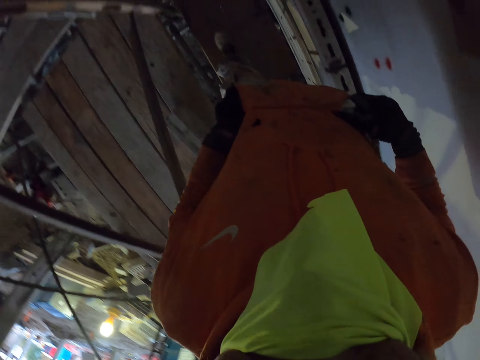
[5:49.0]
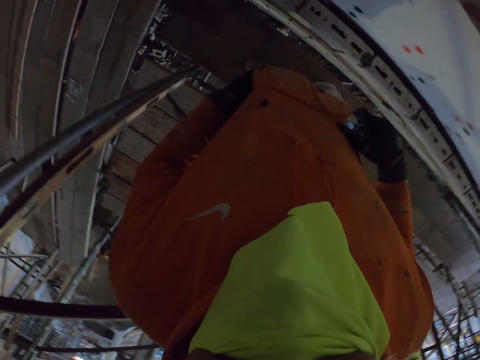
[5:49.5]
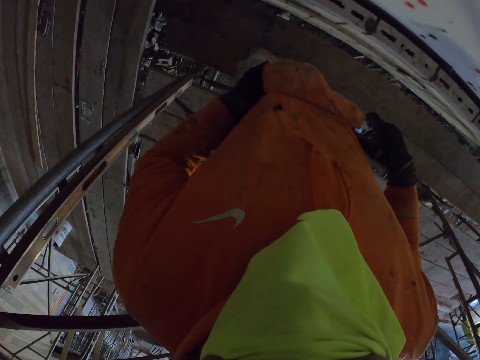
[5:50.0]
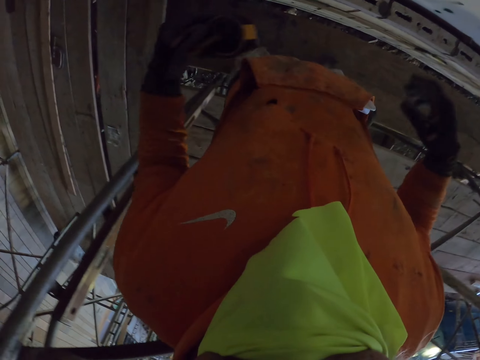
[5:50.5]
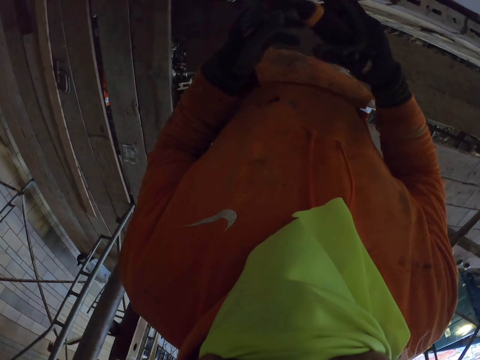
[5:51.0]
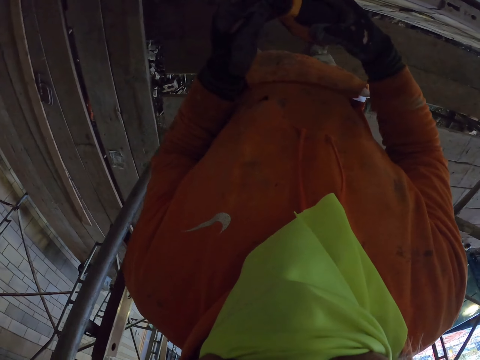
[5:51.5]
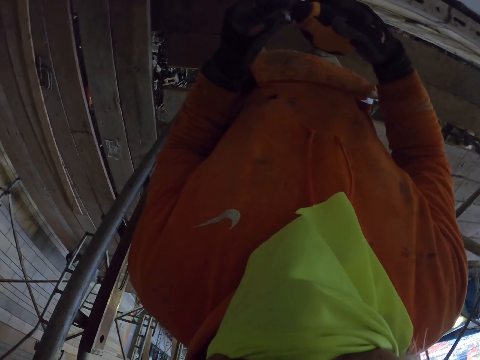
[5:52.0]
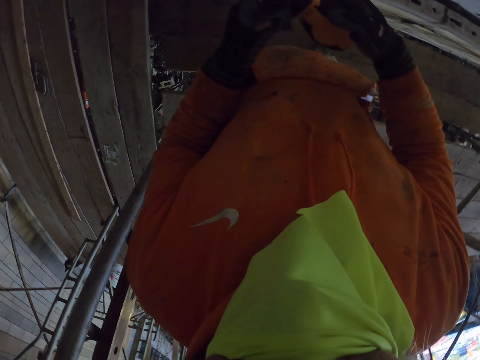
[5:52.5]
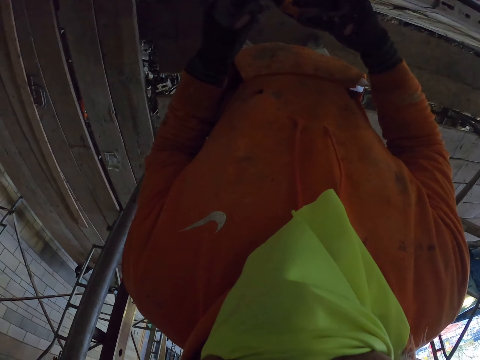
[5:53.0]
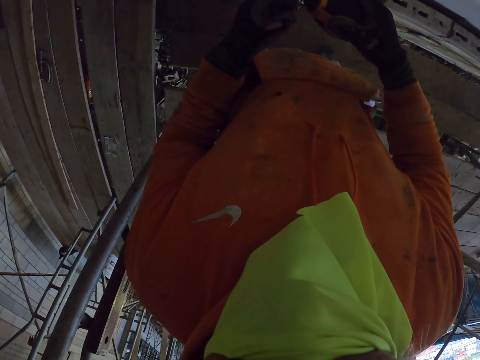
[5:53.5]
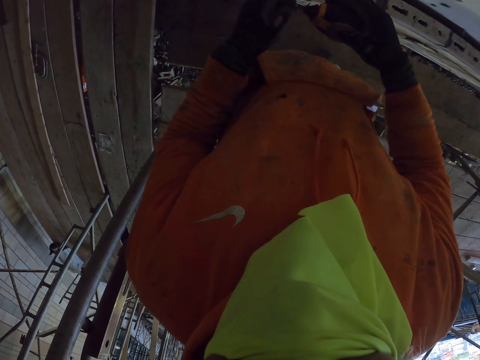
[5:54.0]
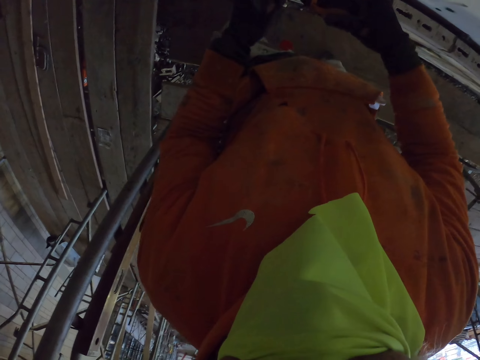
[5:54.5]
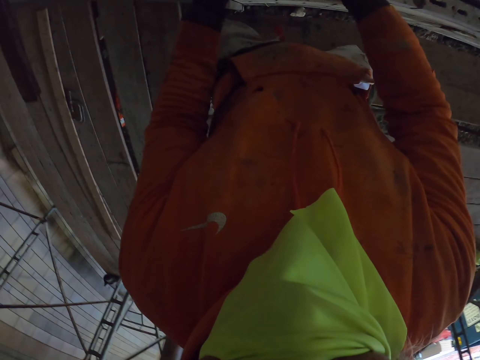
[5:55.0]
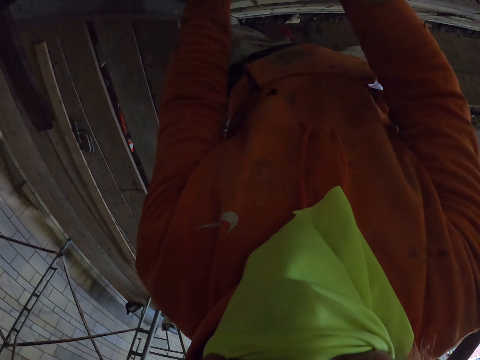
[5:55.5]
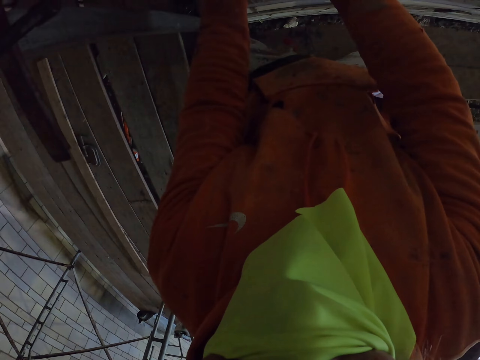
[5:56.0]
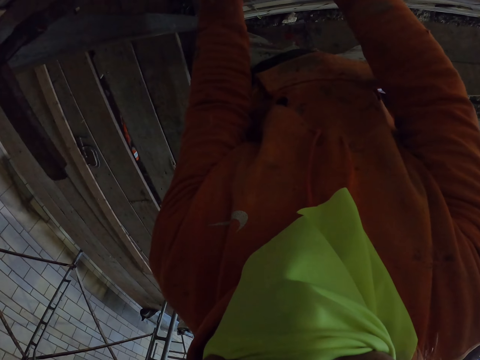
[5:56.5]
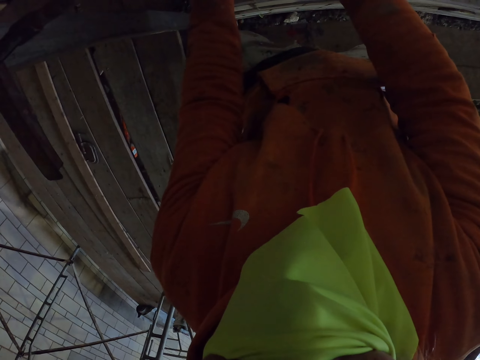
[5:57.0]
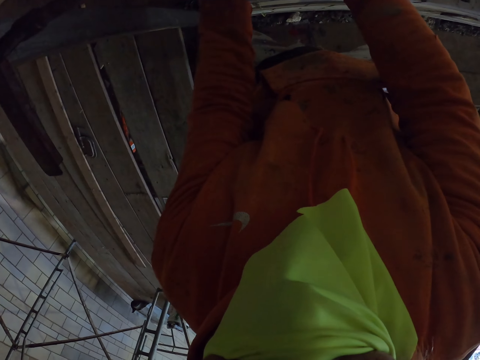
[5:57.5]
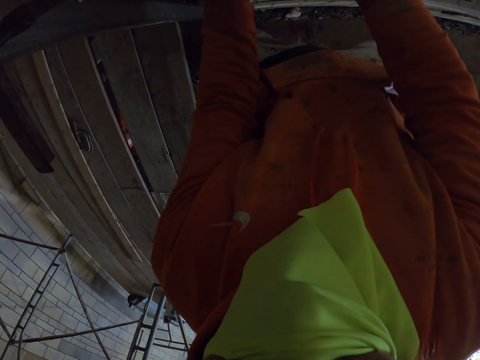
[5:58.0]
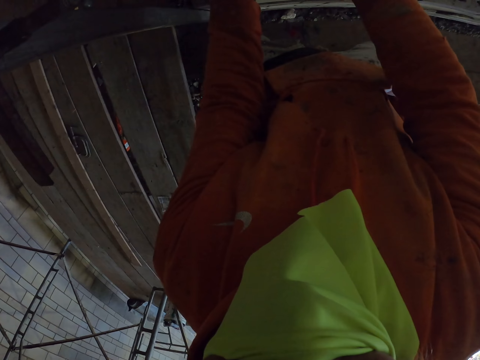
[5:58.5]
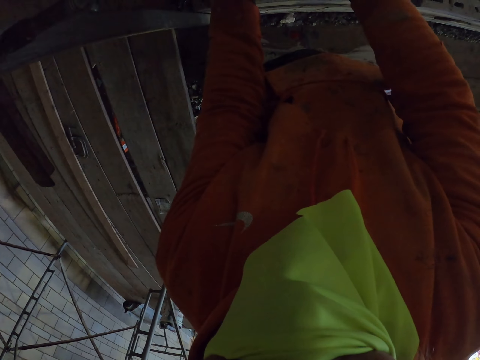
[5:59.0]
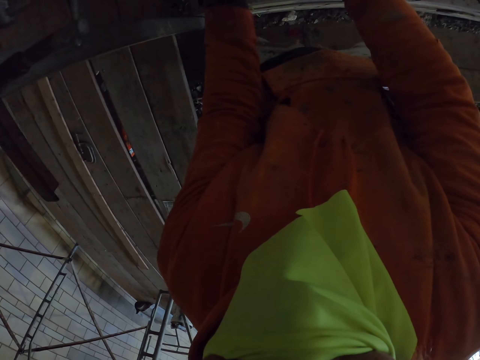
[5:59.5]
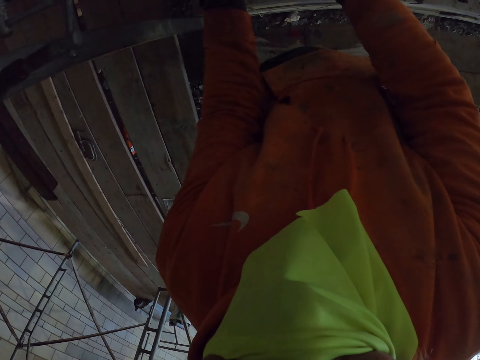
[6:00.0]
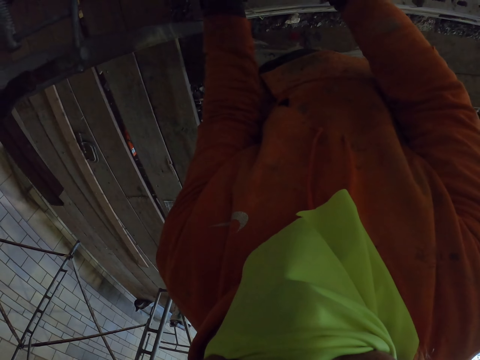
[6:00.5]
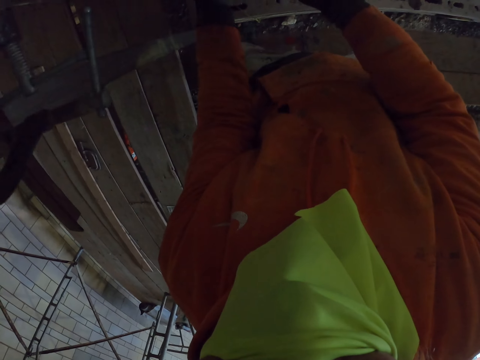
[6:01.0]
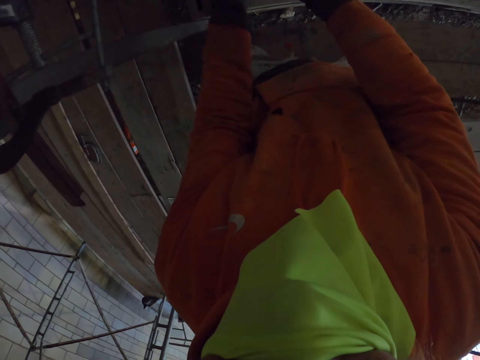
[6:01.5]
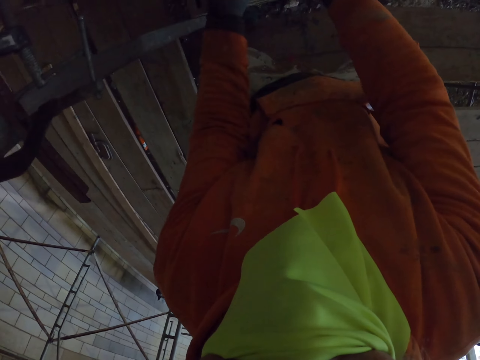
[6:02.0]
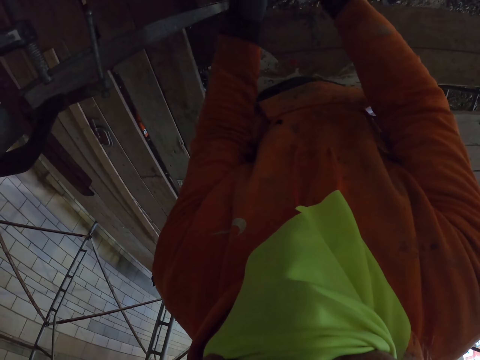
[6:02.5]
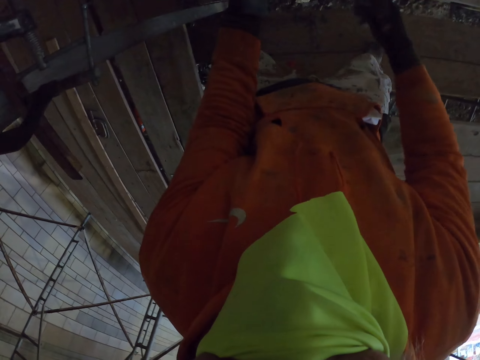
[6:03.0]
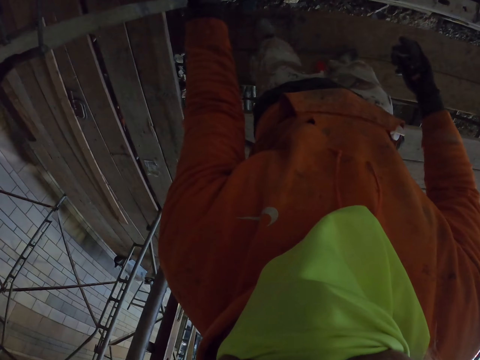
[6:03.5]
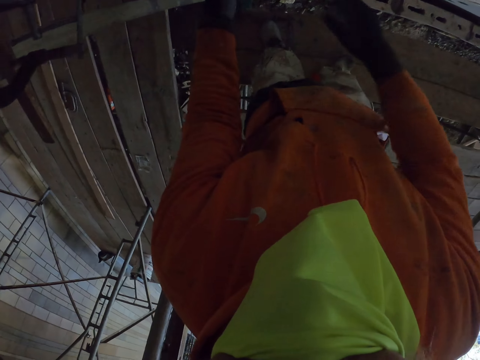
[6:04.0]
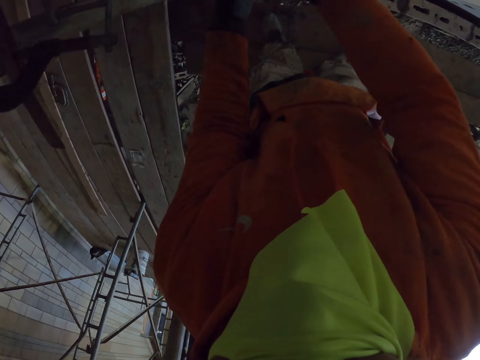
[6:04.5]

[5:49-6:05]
The camera wearer removes a tape measure from the pocket. They turn around the room.

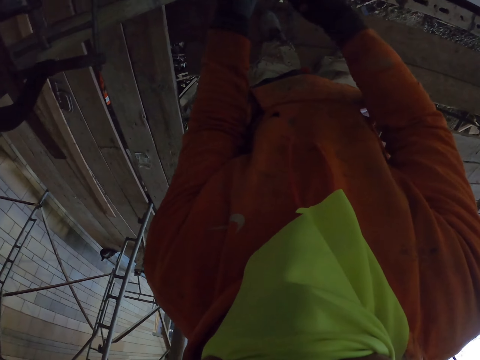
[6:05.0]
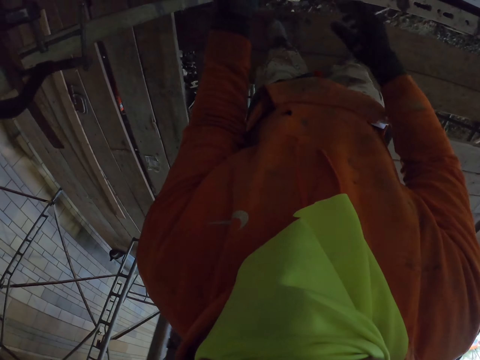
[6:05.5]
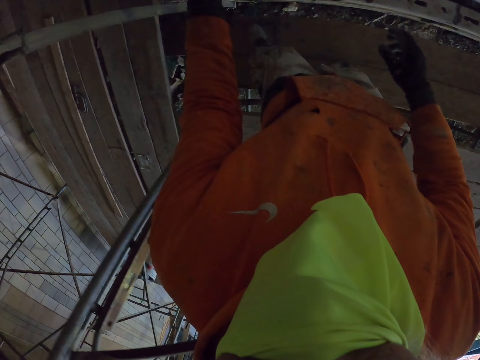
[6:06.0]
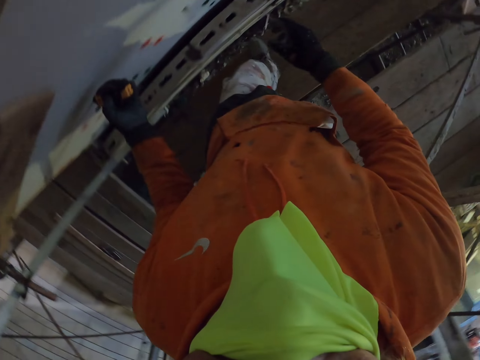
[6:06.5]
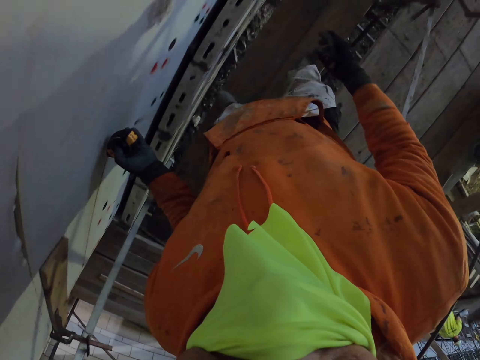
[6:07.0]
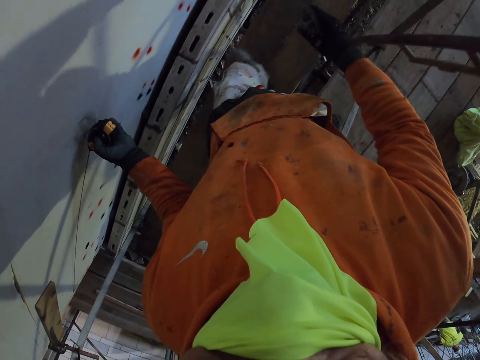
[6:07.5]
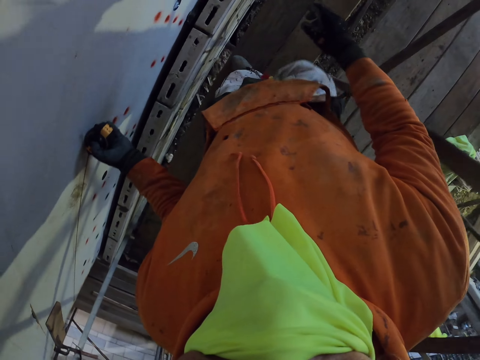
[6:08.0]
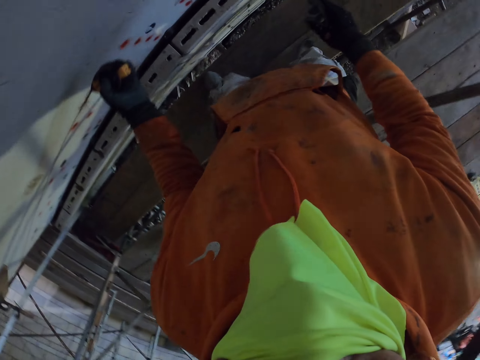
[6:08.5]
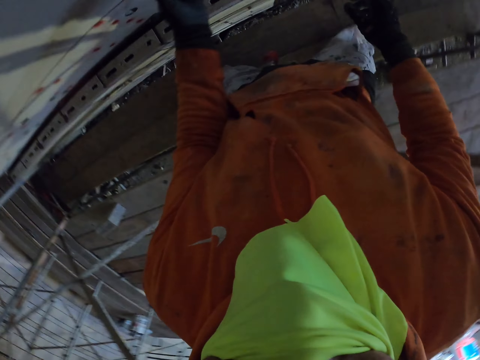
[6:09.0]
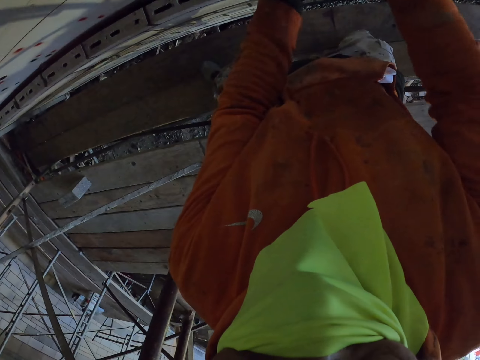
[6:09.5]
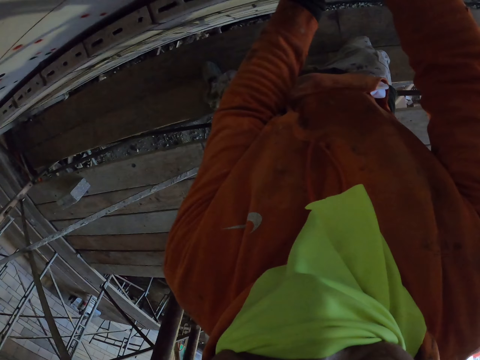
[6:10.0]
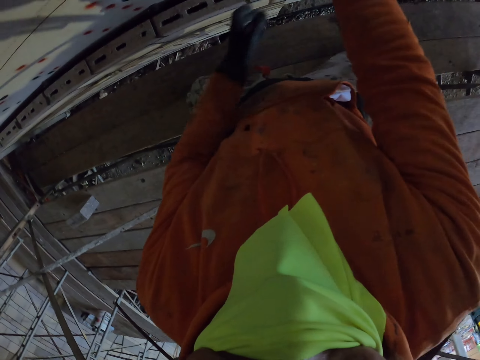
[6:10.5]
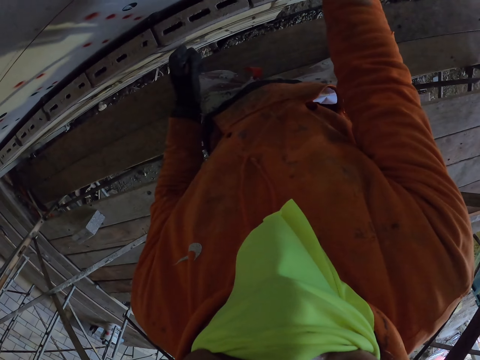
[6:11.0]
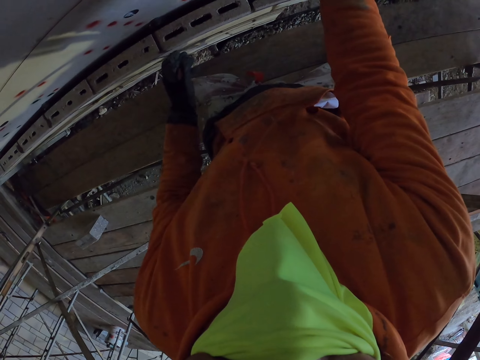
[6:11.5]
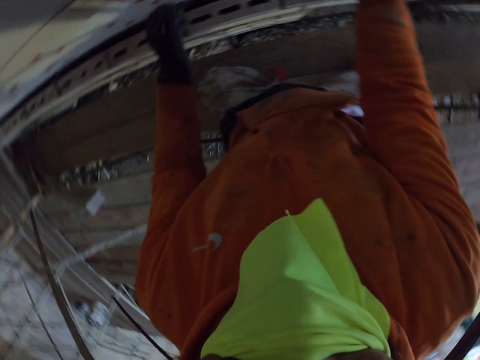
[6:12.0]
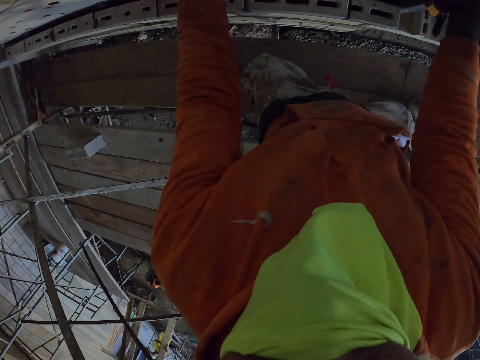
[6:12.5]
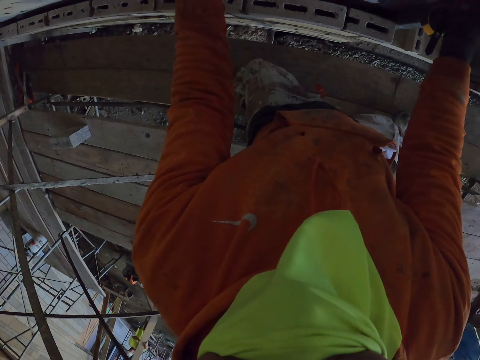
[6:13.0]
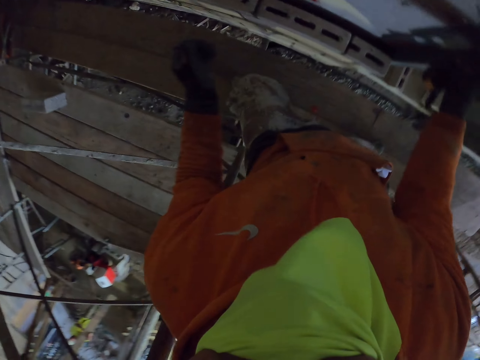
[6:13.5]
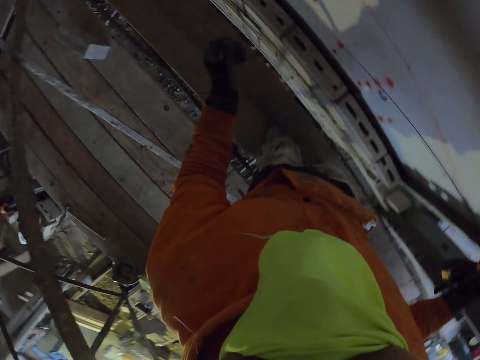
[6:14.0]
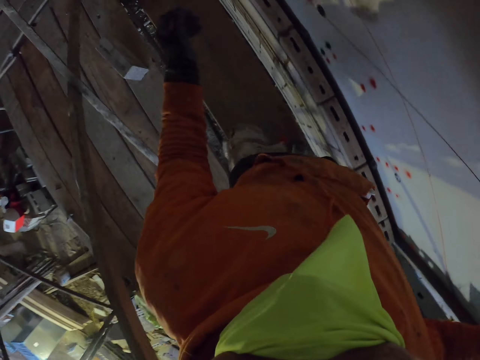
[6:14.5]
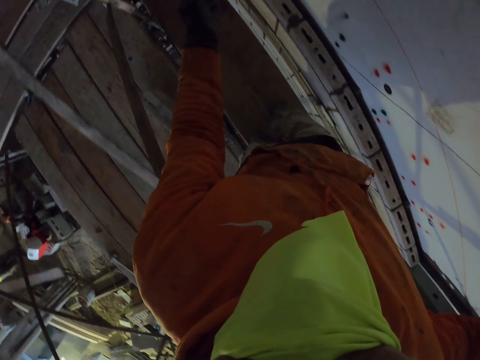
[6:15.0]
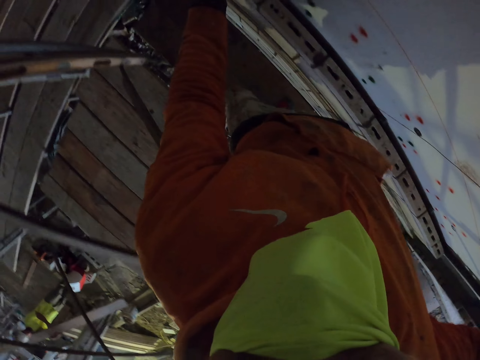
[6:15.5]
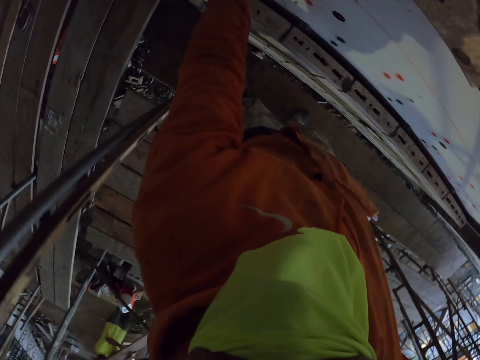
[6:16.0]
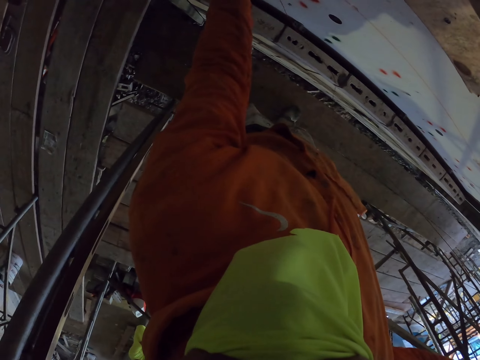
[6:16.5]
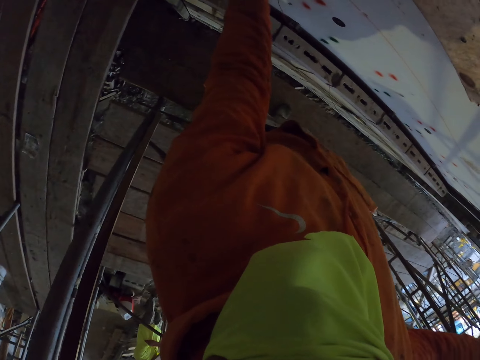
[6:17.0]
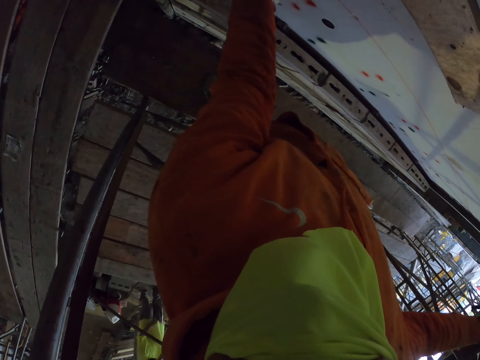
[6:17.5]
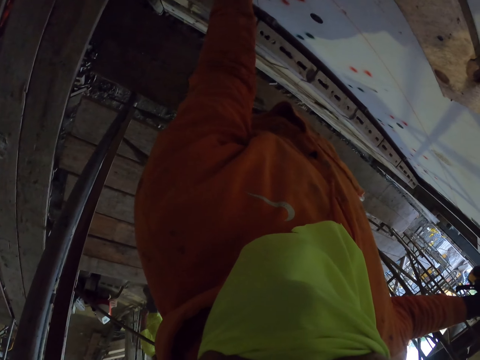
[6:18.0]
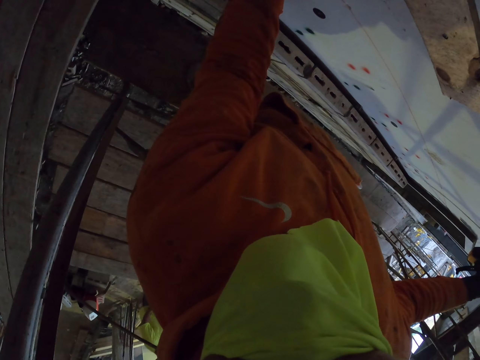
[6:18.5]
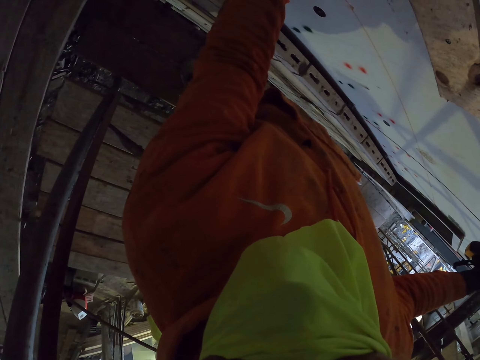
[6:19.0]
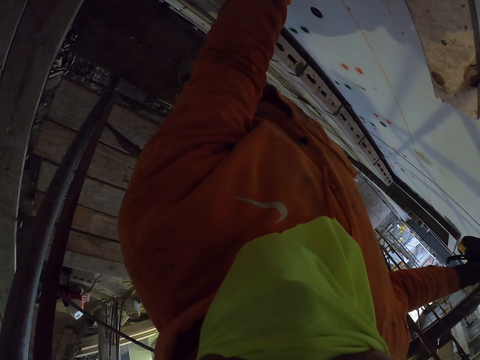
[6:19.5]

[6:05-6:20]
The camera wearer walks around the room. They measure wood with a tape measure.
